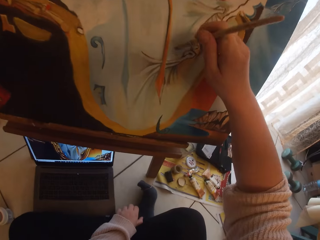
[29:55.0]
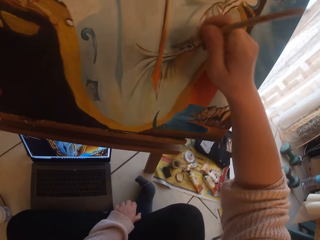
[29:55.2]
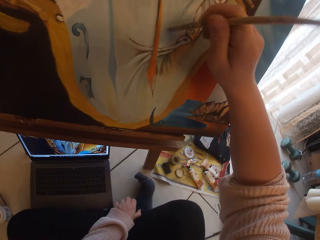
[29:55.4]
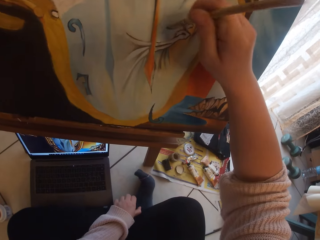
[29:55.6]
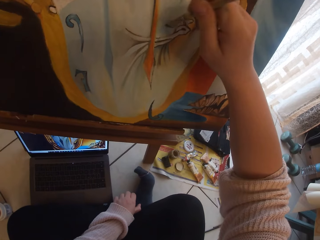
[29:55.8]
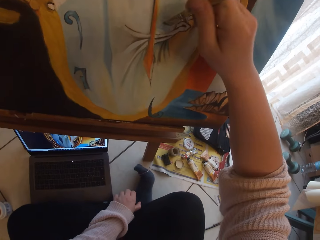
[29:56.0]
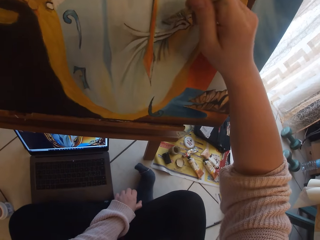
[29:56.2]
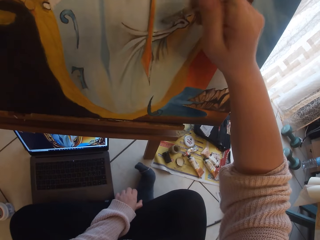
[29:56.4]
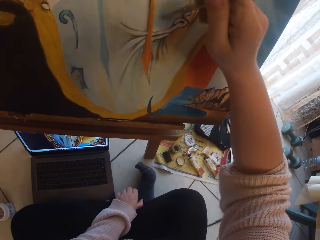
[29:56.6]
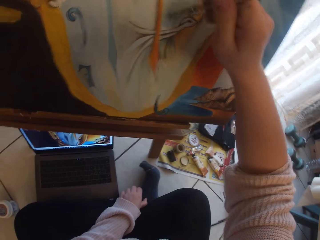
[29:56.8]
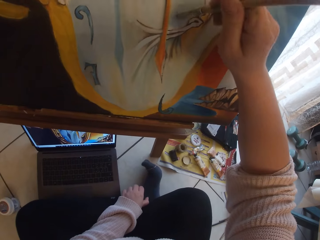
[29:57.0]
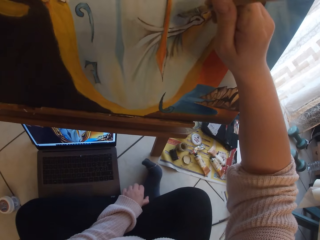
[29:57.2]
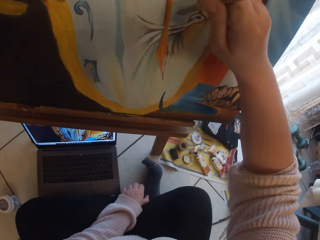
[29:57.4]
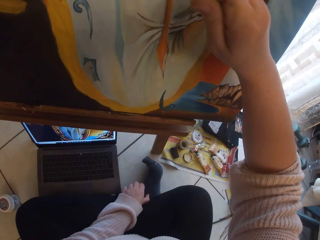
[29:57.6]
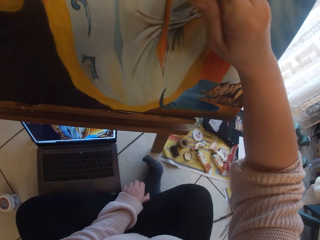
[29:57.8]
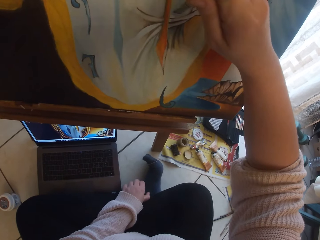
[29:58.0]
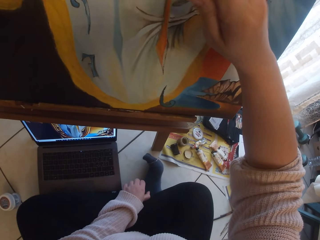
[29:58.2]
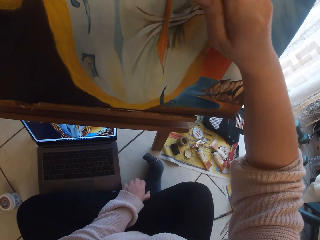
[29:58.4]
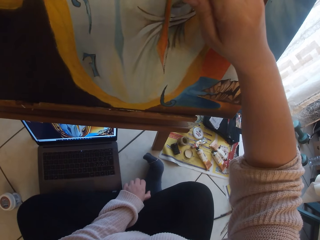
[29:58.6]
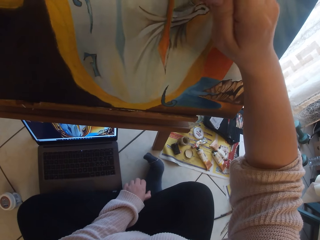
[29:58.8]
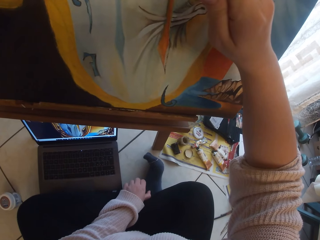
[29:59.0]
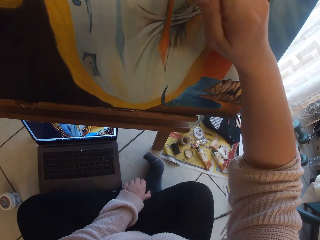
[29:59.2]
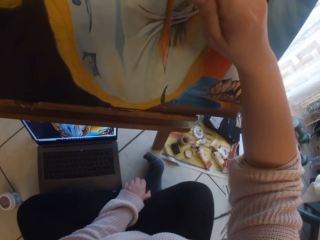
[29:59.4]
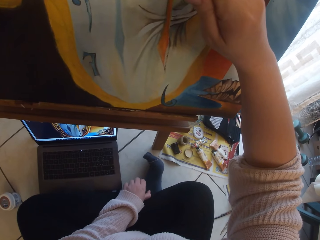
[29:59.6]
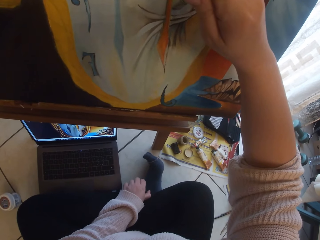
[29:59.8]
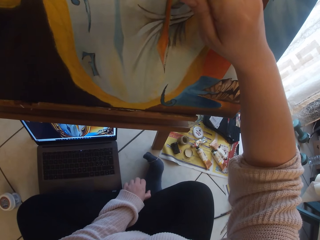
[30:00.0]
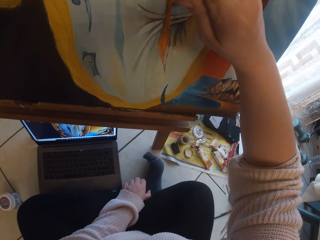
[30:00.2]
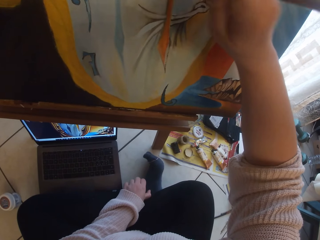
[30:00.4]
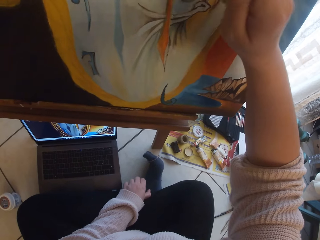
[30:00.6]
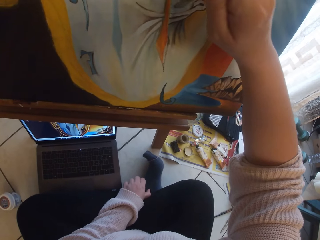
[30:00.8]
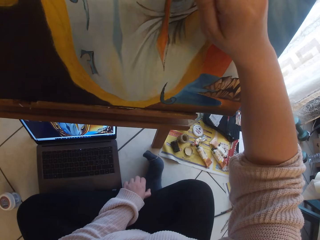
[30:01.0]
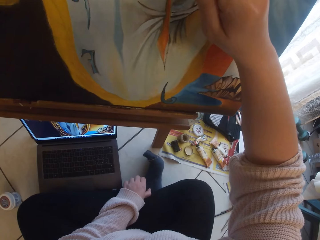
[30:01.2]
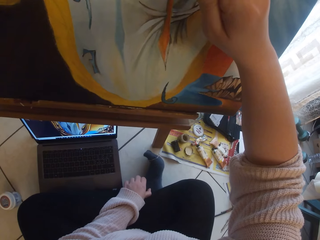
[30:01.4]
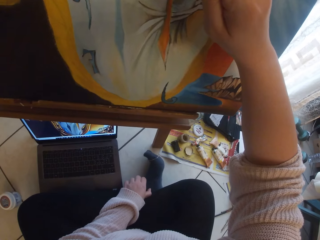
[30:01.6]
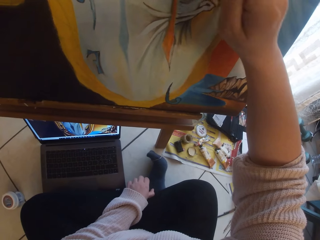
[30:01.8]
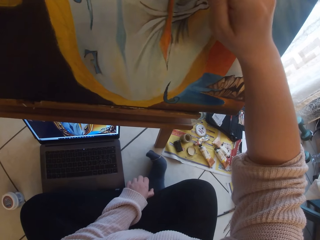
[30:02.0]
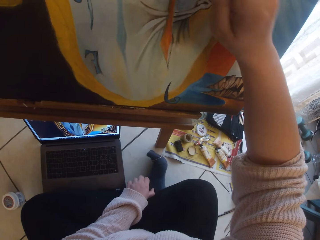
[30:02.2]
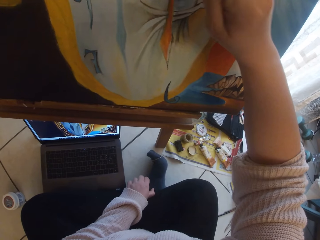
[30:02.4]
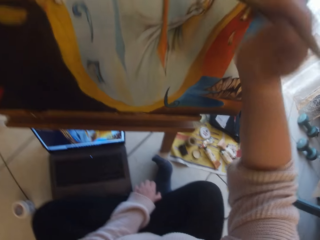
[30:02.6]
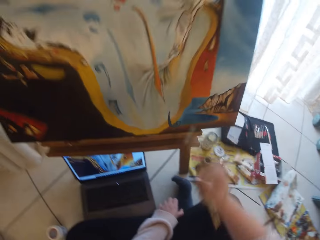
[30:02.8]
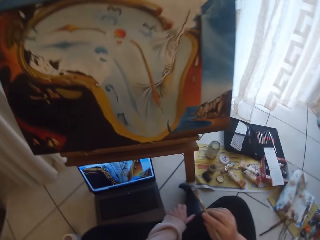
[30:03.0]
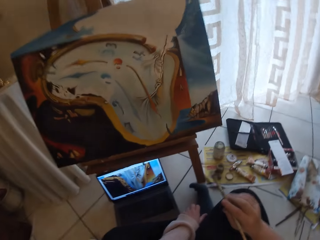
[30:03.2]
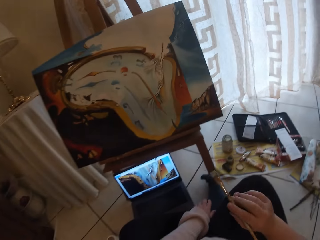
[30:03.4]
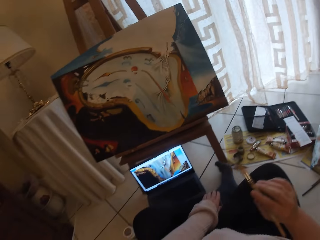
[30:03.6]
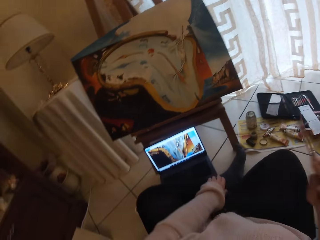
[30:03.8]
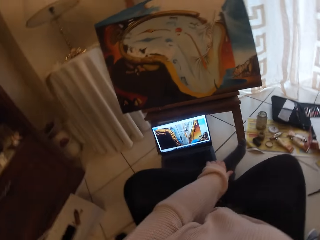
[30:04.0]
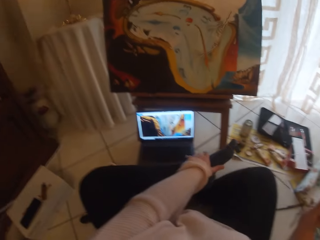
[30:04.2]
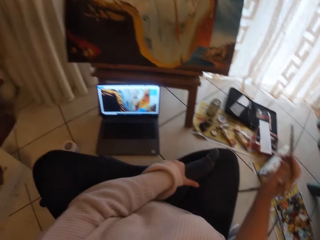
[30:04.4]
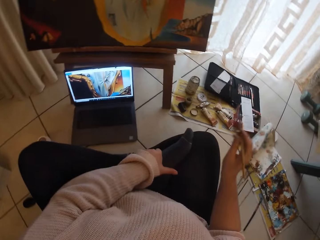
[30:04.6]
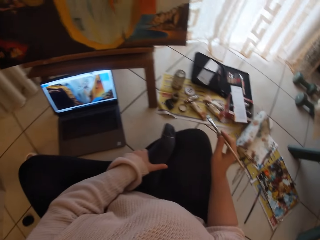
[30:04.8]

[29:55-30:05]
The camera wearer paints the image from the laptop on the ground on the canvas with the paintbrush in her right hand. She removes the brush from the painting.

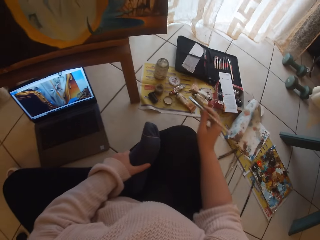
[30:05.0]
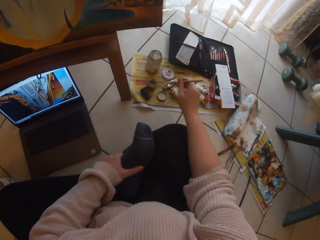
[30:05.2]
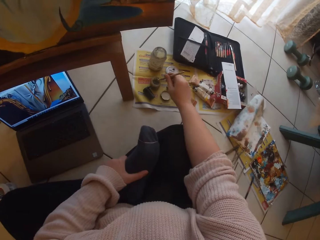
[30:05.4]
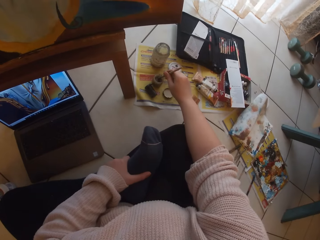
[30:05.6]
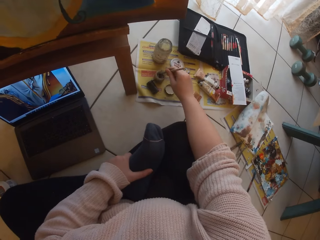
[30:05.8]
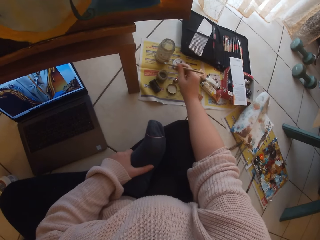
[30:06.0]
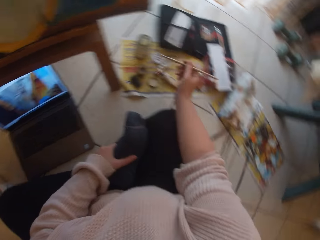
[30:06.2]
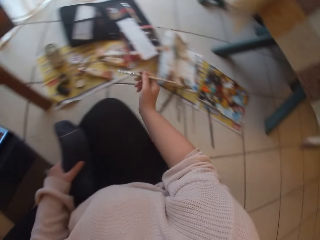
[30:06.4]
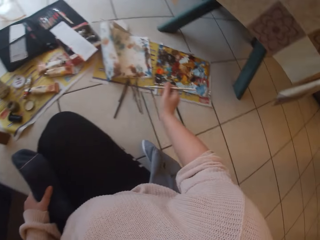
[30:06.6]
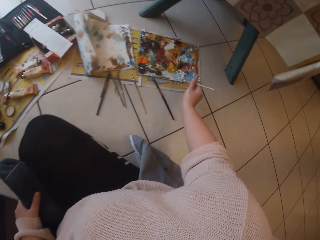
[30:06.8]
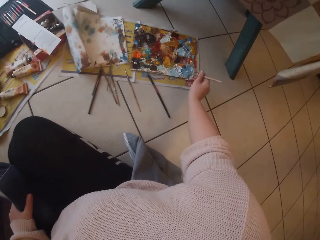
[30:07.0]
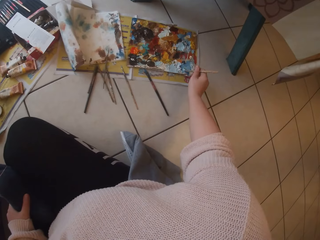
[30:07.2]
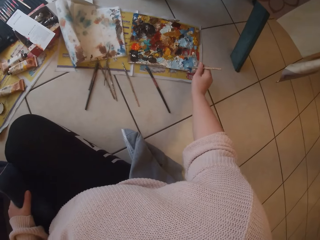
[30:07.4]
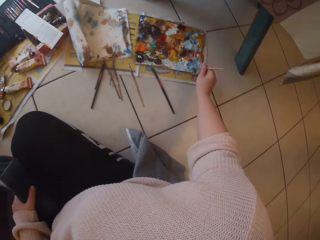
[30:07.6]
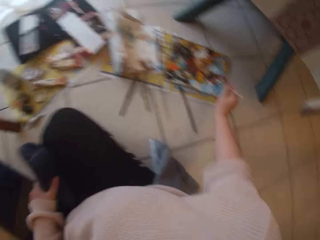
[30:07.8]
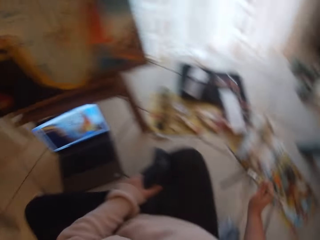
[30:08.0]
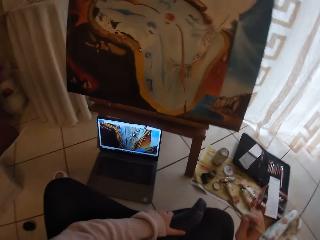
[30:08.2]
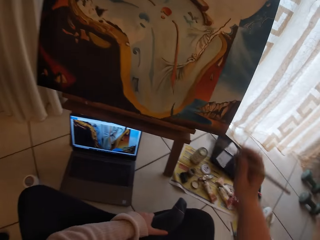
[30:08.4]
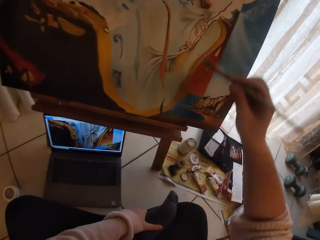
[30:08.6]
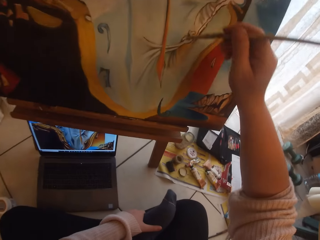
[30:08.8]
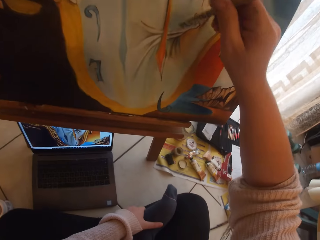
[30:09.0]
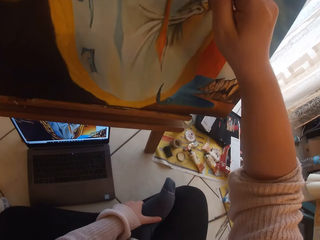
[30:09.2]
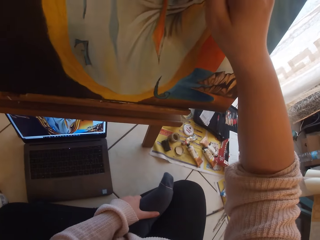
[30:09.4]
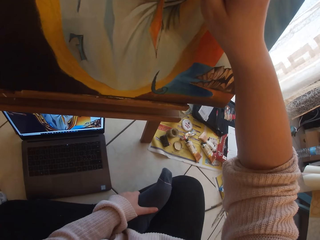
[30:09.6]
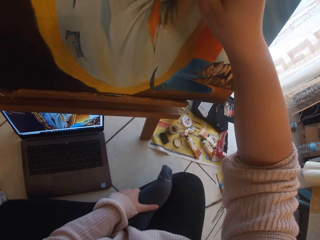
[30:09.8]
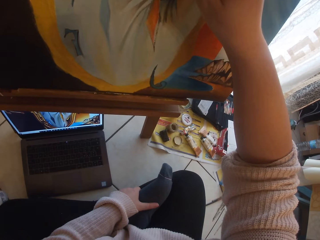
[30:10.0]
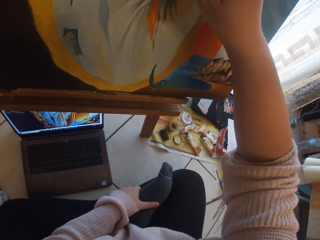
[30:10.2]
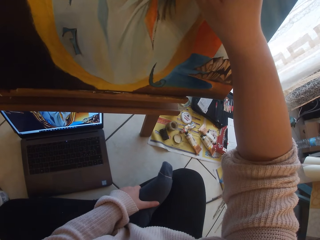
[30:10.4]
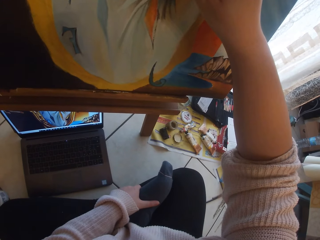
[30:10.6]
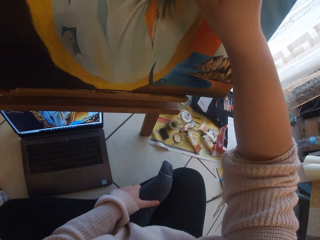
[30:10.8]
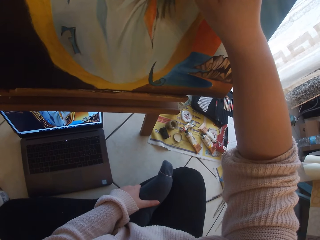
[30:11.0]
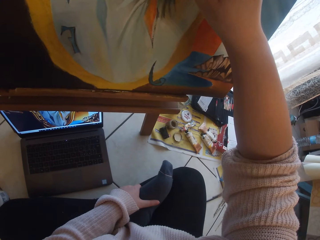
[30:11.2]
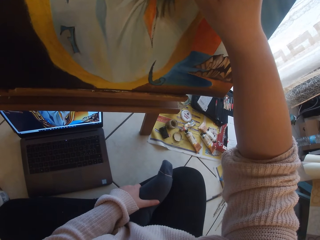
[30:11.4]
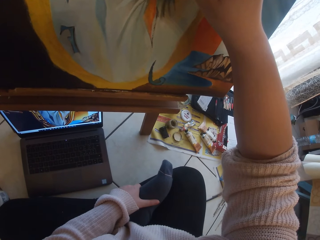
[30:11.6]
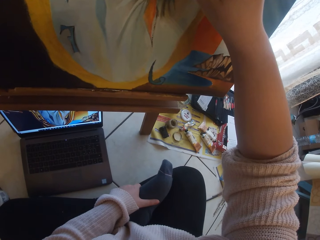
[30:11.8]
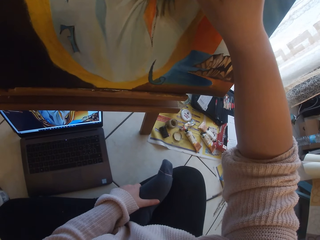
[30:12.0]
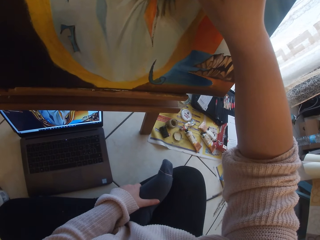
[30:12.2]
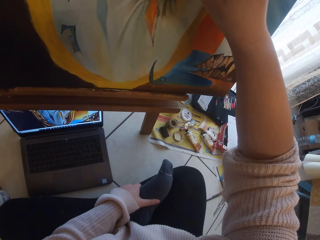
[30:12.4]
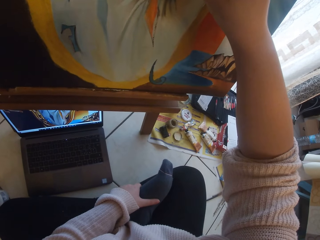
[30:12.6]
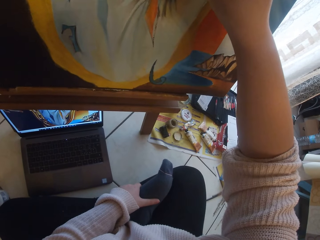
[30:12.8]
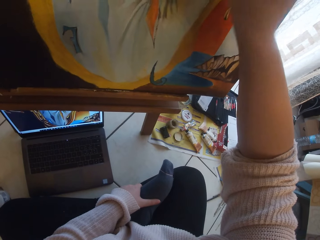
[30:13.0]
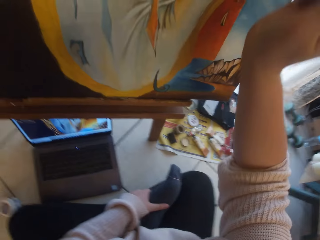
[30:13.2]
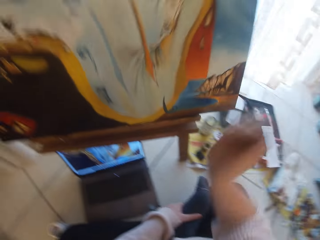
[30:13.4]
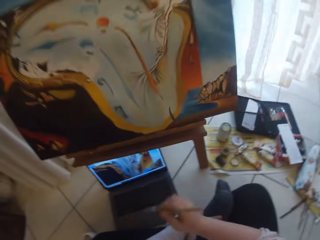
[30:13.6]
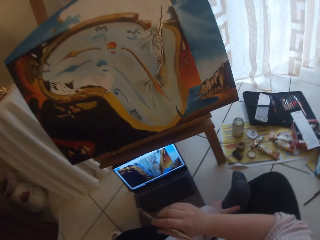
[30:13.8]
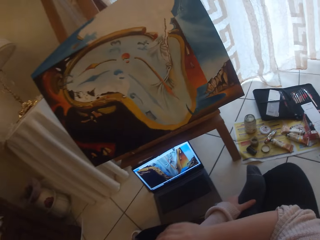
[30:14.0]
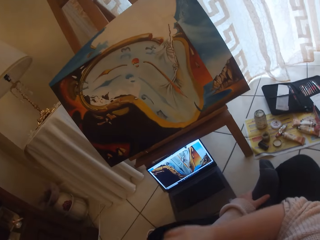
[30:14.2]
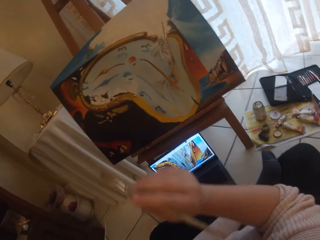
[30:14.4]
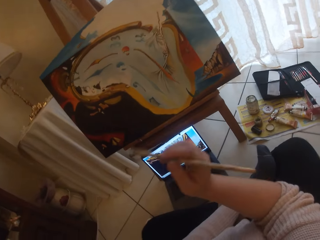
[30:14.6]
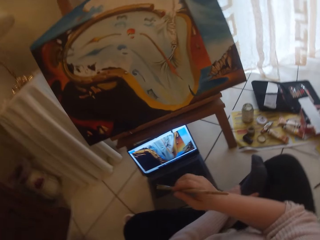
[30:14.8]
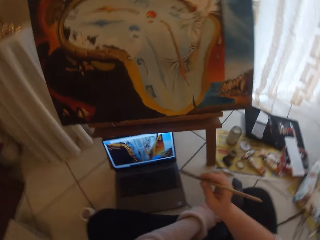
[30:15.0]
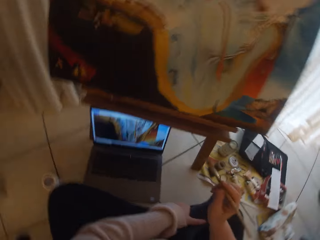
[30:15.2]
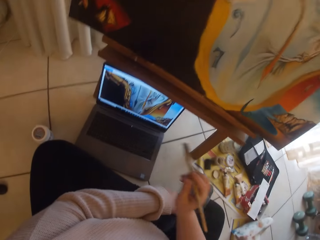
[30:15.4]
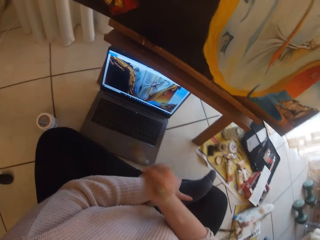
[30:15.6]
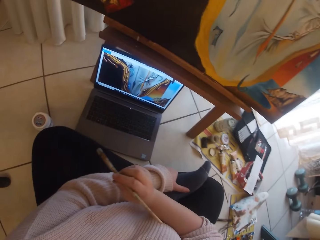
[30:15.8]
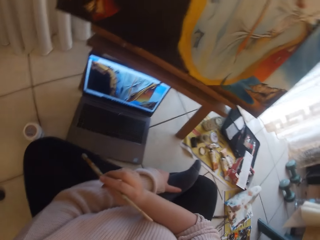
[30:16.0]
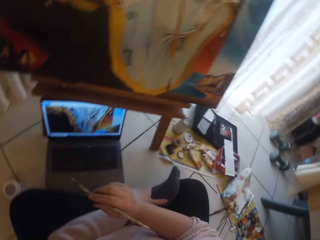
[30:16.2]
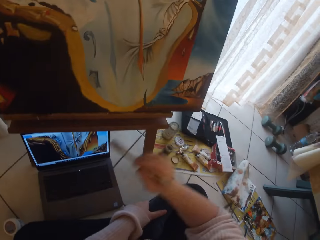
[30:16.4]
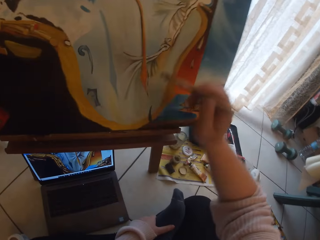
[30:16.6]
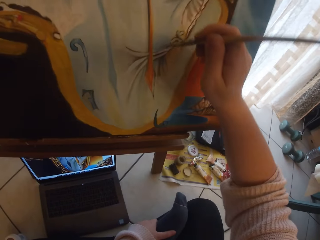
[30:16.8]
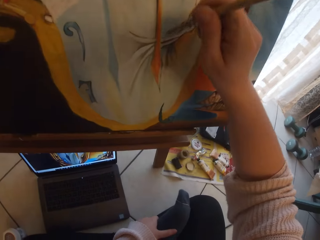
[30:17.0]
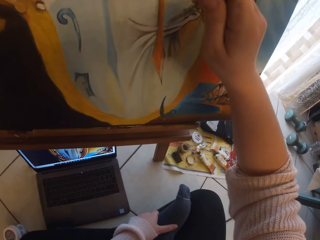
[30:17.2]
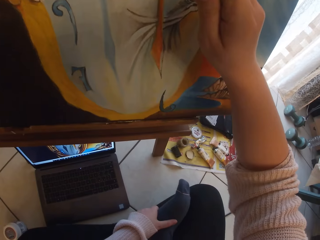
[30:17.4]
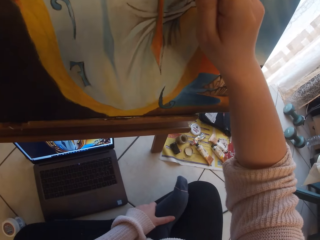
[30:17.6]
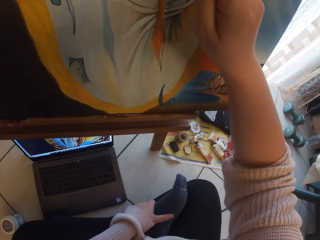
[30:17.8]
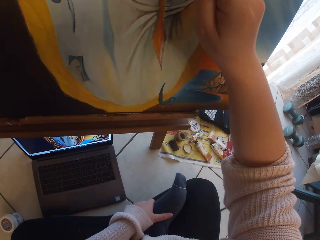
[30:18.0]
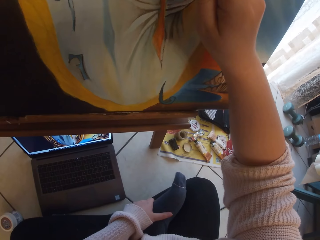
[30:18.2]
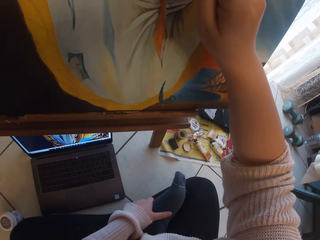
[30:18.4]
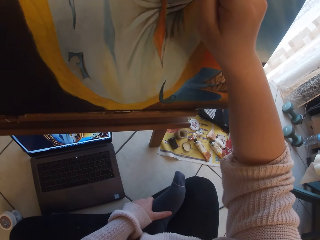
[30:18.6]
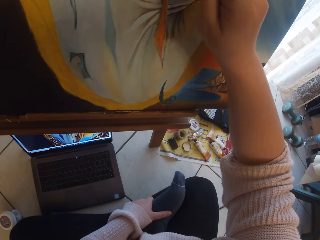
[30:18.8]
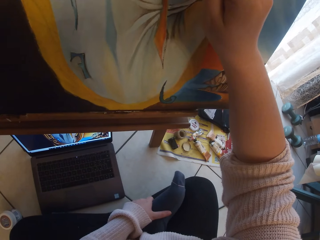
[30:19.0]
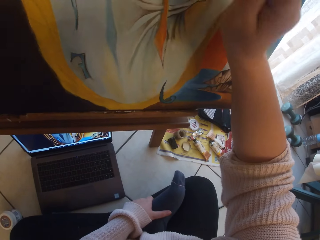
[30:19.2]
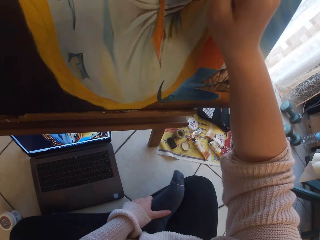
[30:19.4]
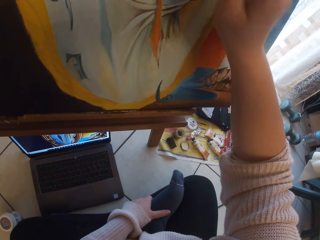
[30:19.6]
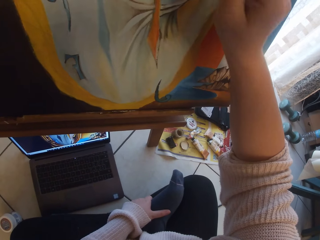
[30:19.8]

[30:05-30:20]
The camera wearer dips the paintbrush in her right hand into a small container of water. She scoops paint from a palette on the ground with the paintbrush in her right hand. She paints the image from the laptop on the ground on the canvas with the paintbrush in her right hand. She removes the brush from the painting. She makes gestures in the air with the paintbrush in her right hand. She paints the image from the laptop on the ground on the canvas with the paintbrush in her right hand.
